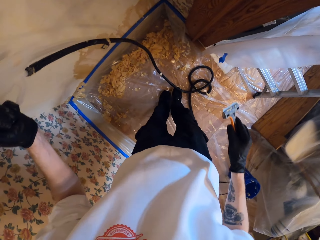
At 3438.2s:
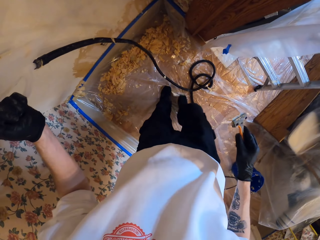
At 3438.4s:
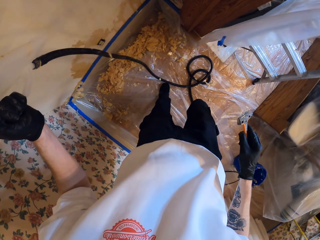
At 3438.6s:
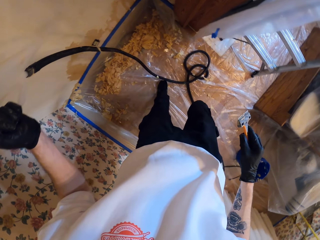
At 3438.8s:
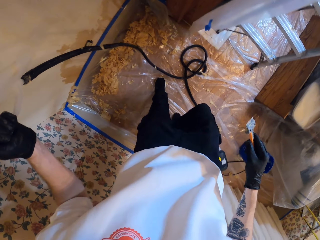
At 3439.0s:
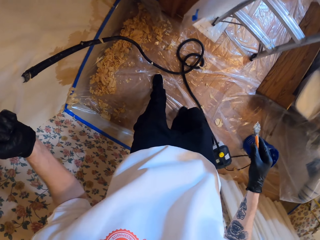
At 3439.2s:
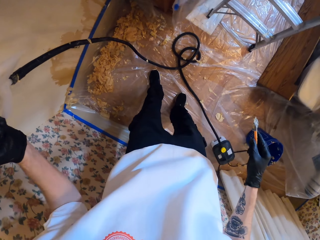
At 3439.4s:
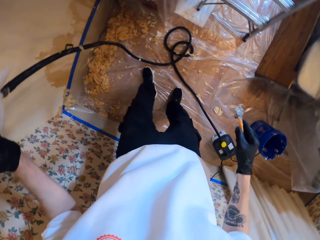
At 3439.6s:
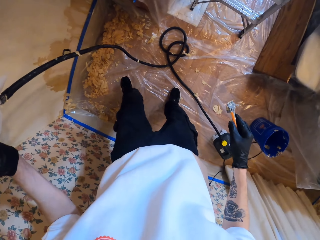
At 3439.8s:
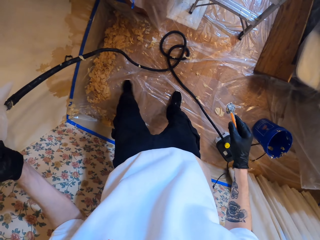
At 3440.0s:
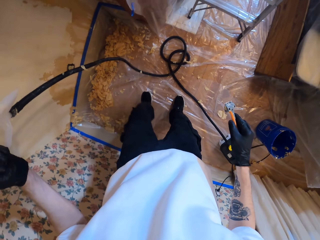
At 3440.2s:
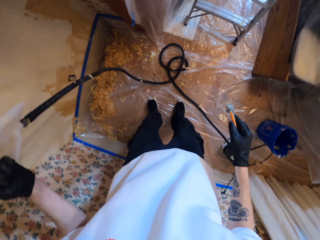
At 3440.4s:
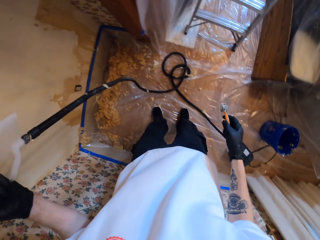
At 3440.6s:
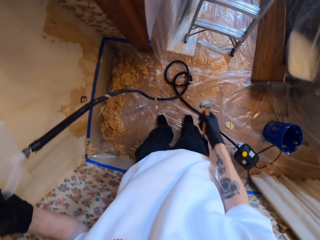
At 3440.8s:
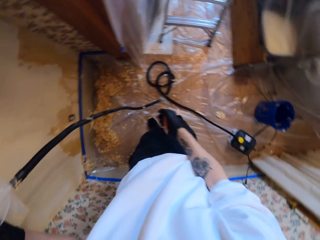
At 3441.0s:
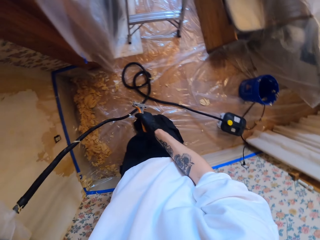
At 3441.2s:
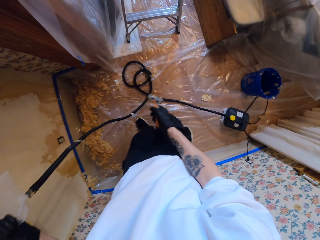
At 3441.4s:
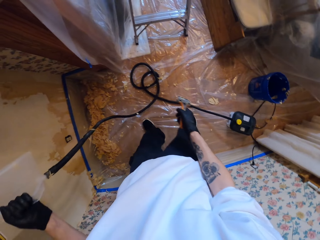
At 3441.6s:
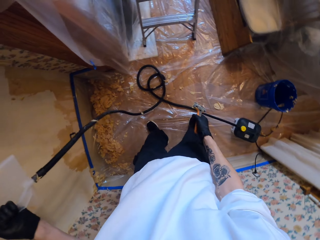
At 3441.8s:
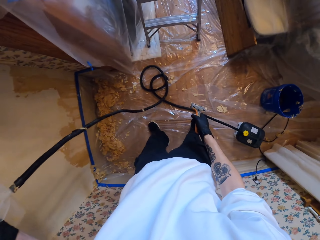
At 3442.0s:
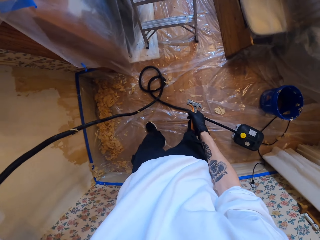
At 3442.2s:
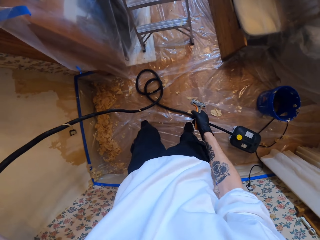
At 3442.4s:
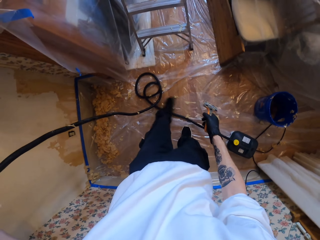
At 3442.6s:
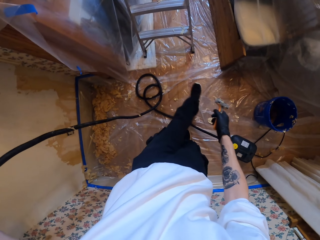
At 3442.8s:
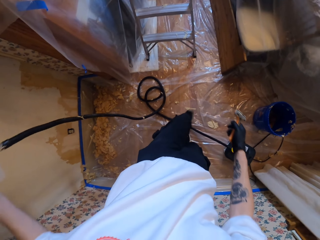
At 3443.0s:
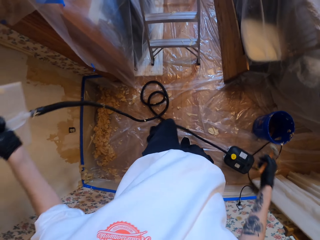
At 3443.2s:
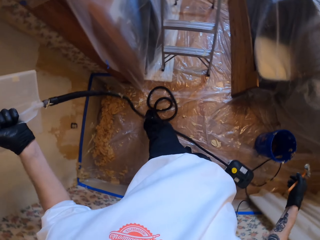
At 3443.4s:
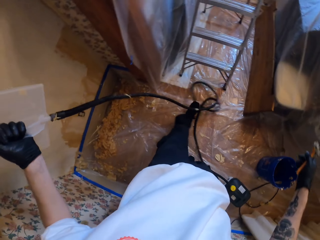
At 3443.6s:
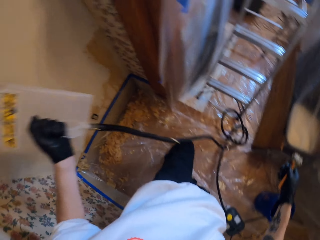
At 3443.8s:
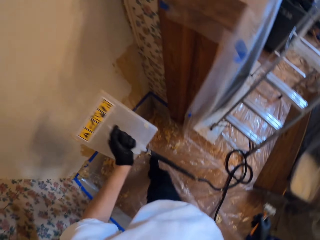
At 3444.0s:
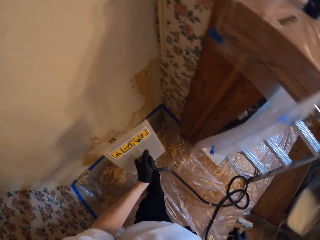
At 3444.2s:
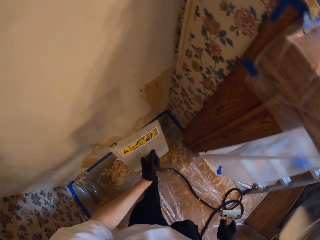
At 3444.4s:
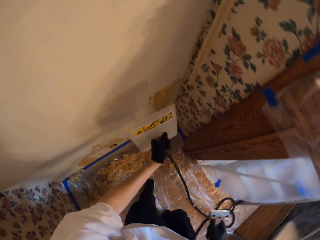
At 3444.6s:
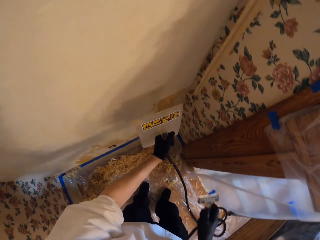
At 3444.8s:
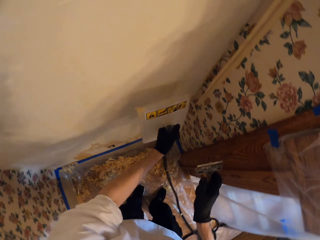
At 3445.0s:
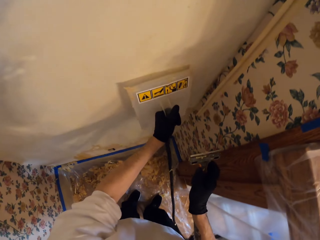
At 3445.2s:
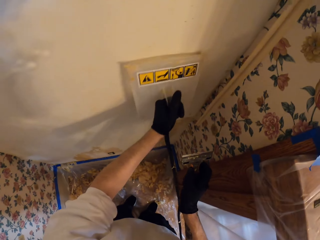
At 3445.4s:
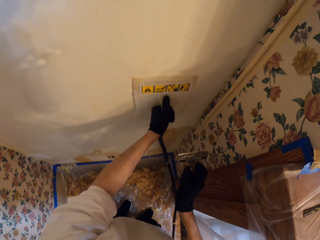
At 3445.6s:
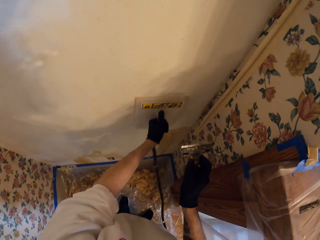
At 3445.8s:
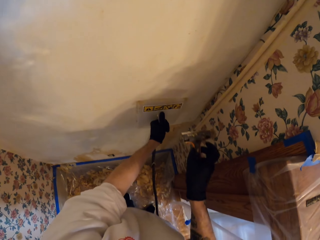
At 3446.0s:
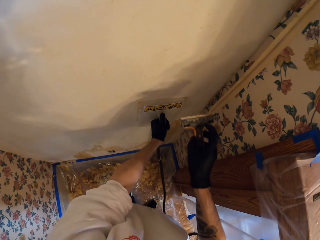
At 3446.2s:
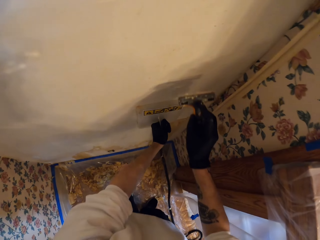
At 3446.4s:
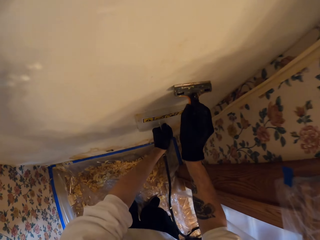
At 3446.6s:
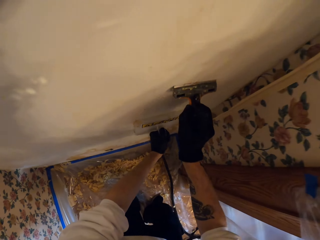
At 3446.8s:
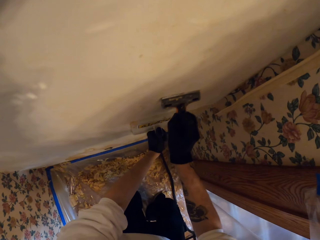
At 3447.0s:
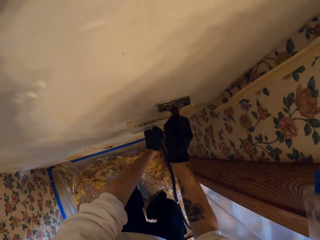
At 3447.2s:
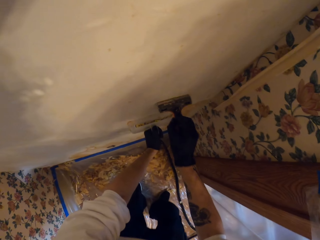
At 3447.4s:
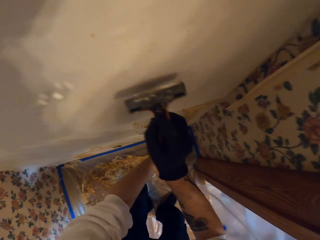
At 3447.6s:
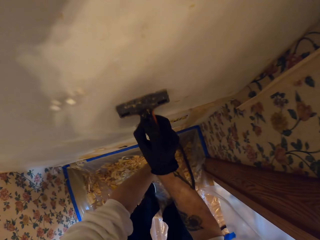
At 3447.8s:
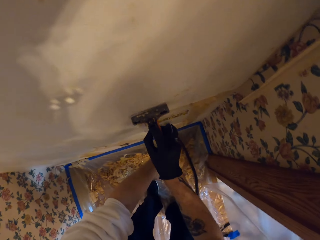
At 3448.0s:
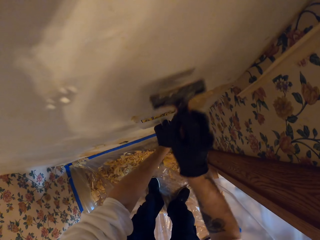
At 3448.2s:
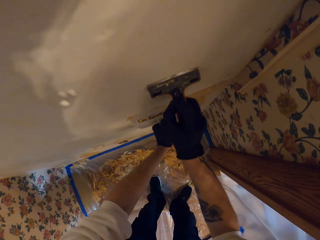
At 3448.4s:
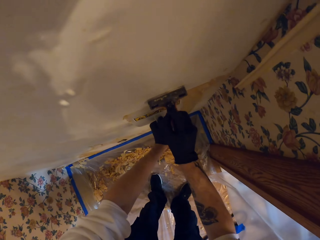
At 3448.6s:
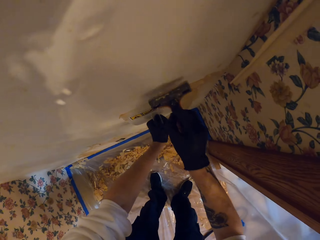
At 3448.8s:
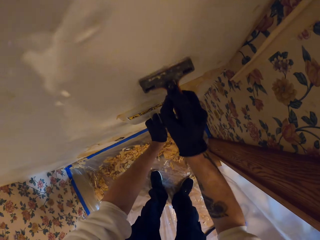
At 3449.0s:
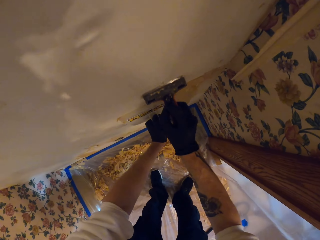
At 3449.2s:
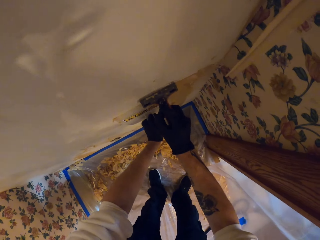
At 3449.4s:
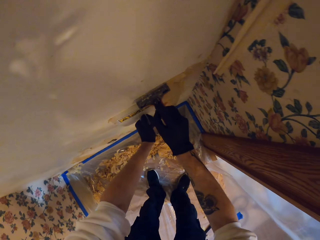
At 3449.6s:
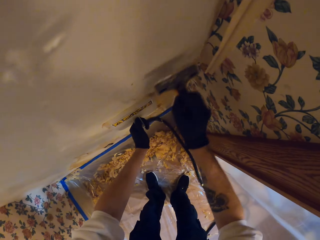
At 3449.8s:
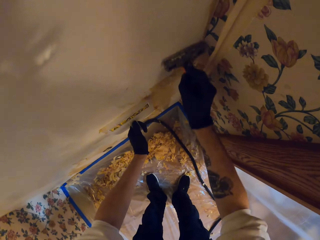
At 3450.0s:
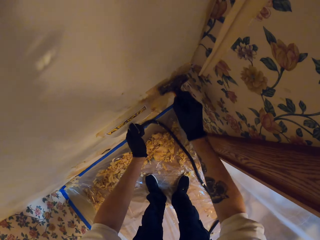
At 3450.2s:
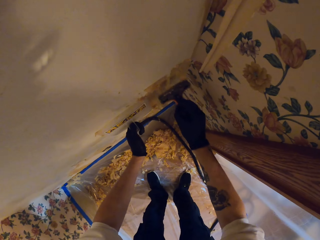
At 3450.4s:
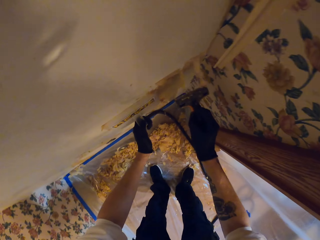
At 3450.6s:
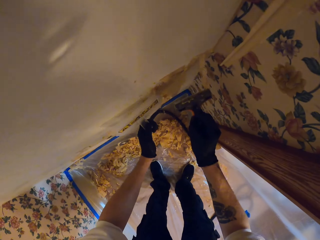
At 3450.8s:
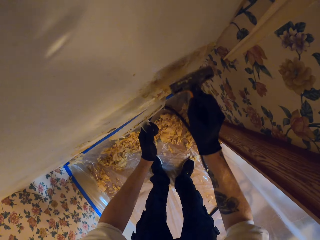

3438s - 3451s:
The camera wearer adjusts the trowel or wallpaper steamer on the wall. They shake their legs. They move the trowel cable on the floor. They bend. They adjust the trowel on the wall. They raise the scraper to the wall. They place the wallpaper steamer on the wall. They adjust the trowel on the wall. They scrape paint on the wall with the scraper. They remove the paper with the wall scraper.

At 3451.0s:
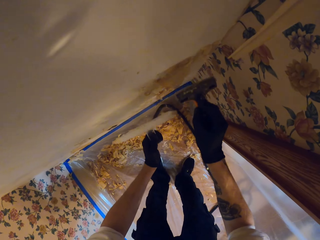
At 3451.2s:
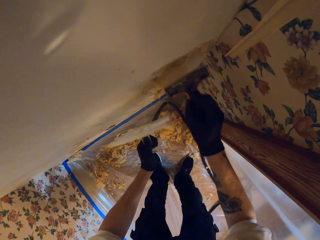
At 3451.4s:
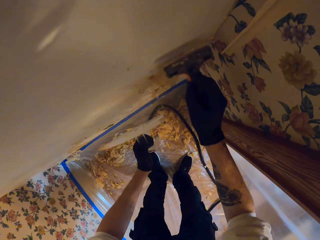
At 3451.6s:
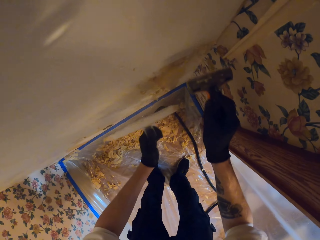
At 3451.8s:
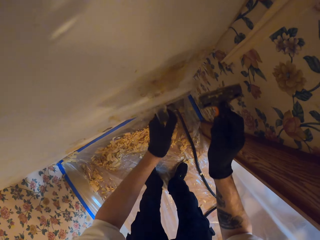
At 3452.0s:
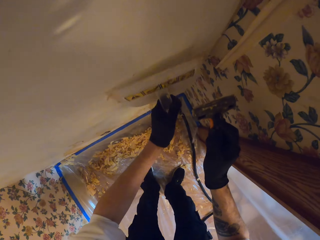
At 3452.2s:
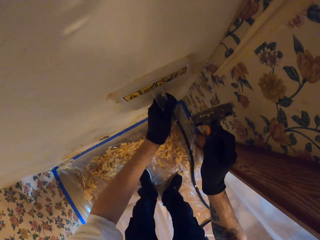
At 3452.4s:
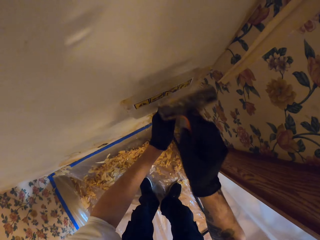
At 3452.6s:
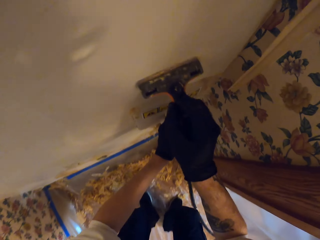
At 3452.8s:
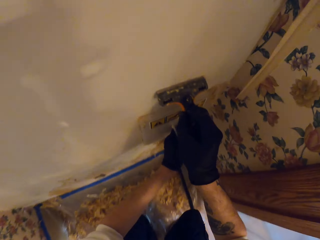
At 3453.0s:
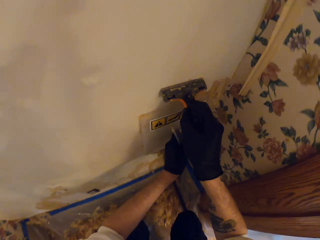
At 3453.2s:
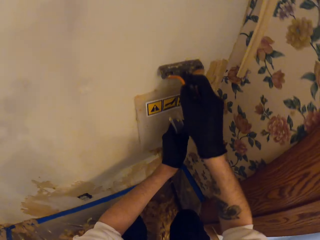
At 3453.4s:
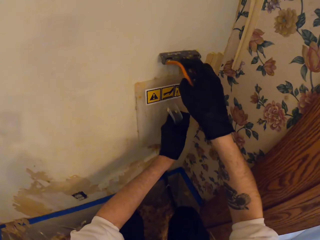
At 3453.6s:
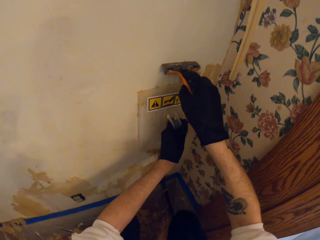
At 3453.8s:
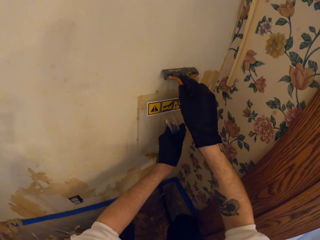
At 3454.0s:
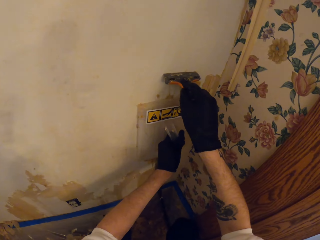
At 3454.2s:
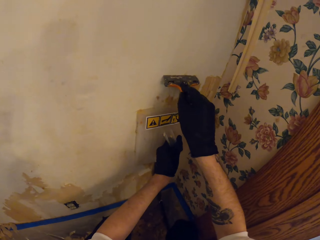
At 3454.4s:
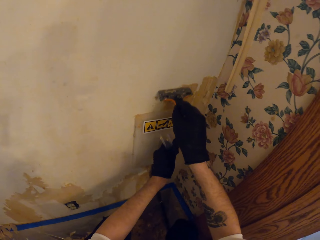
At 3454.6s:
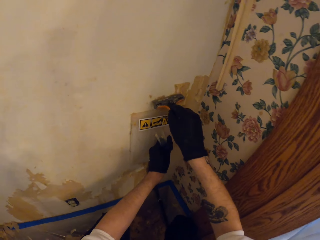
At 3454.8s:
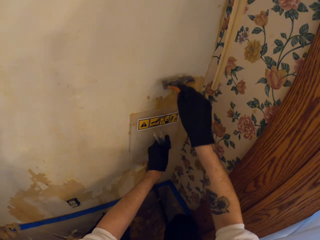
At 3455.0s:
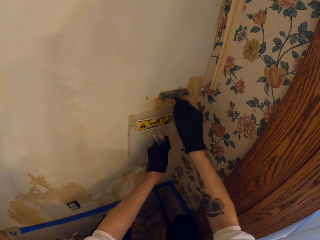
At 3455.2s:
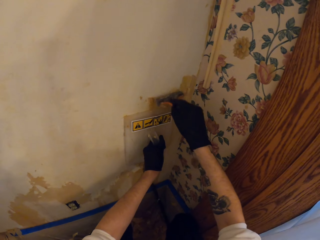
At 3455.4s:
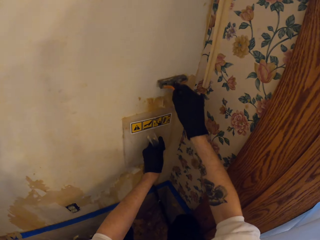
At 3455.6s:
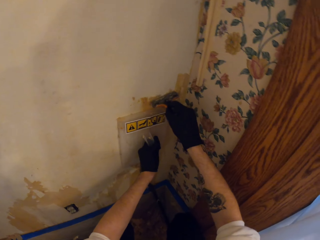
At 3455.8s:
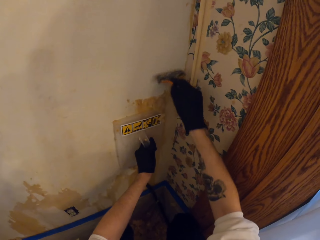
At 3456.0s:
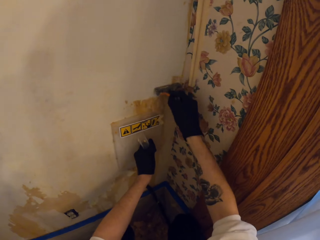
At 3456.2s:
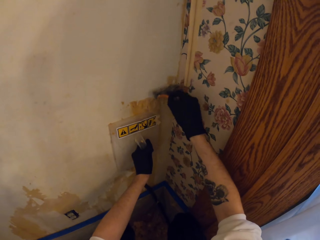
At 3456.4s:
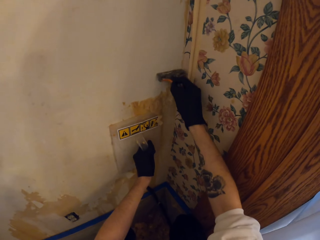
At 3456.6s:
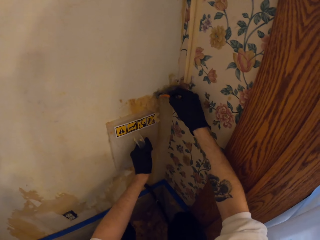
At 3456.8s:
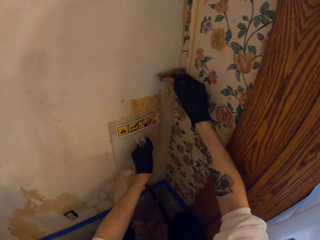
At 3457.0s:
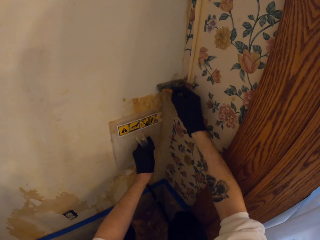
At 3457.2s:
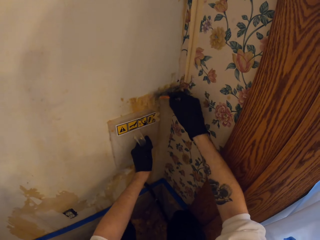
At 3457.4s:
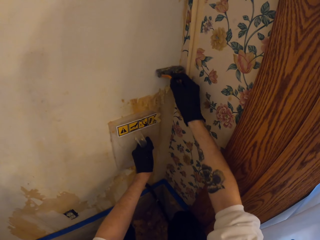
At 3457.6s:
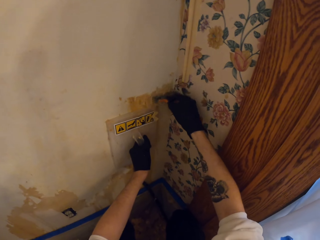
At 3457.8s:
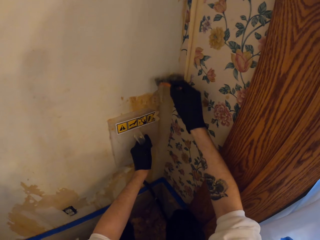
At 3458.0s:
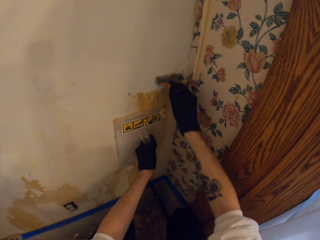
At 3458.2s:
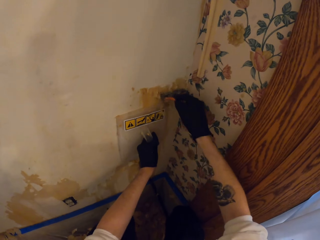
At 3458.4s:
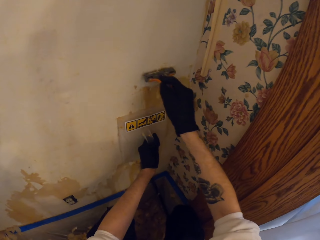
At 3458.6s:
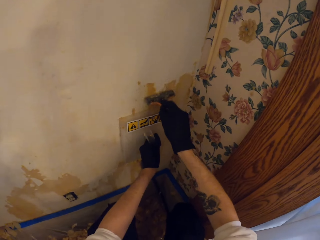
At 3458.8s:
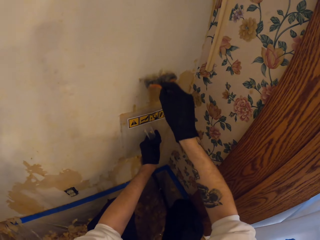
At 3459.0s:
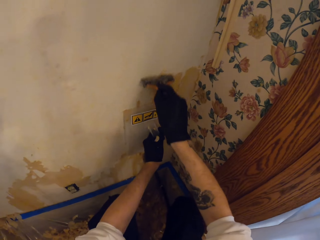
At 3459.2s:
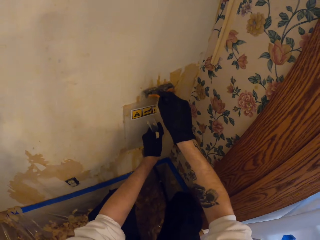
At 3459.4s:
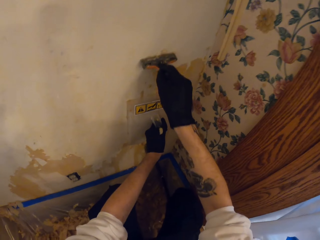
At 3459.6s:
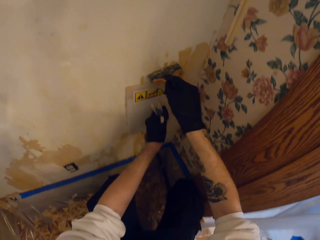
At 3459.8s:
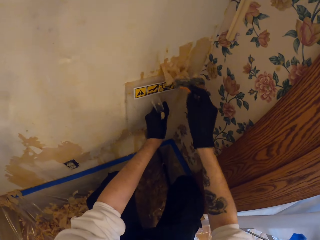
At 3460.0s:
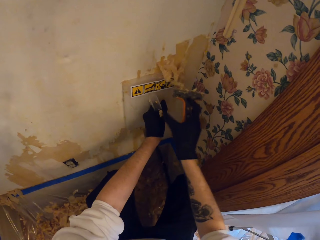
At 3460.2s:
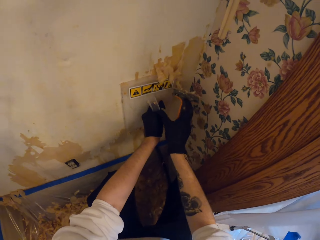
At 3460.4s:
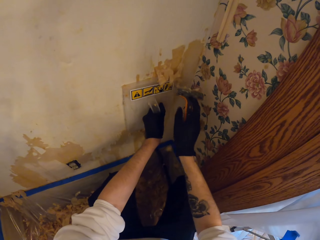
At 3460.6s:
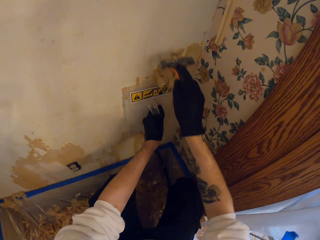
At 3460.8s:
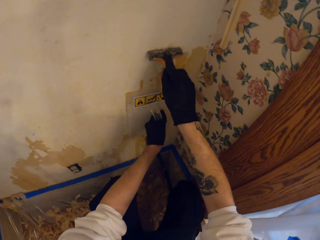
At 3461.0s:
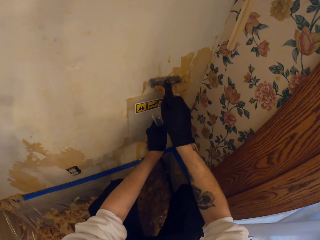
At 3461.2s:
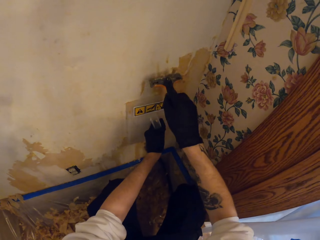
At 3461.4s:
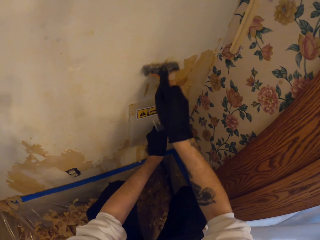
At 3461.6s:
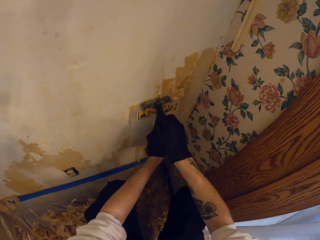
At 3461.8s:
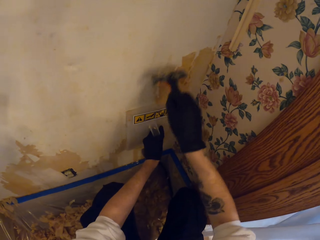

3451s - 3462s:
The camera wearer removes the trowel from the wall. They scrape paint with the scraper on the wall. They hold the trowel on the wall. They remove the scraper from the wall. They raise the scraper to the wall. They look on the wall. They hold the scraper on the wall. They adjust the trowel on the wall. They scrape paint on the wall with the scraper. They wipe paint on the left hand. They adjust the trowel on the wall. They scrape paint on the wall with the scraper.
